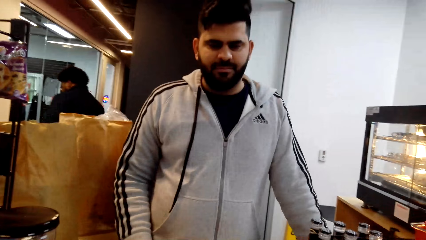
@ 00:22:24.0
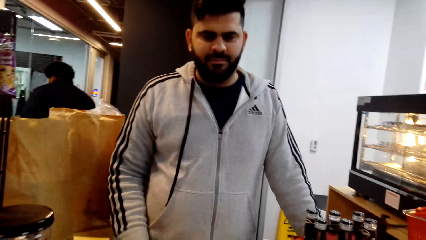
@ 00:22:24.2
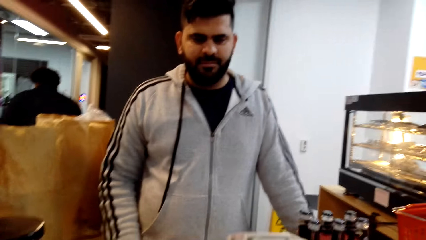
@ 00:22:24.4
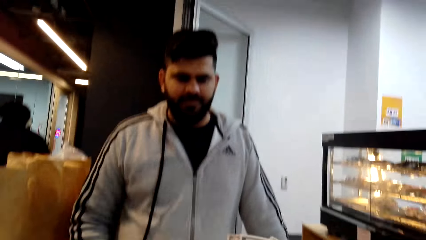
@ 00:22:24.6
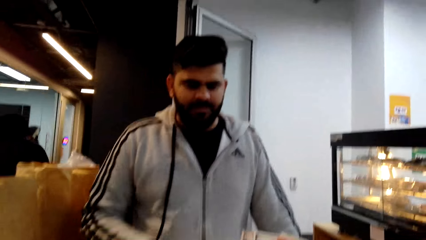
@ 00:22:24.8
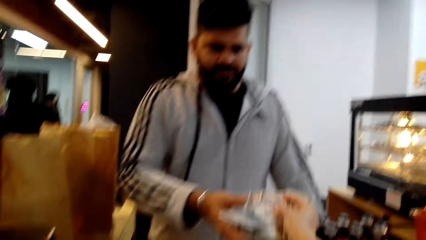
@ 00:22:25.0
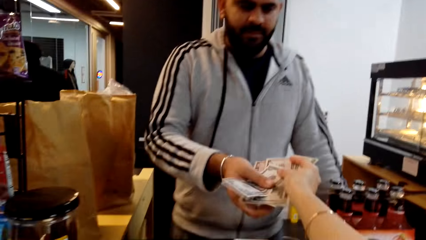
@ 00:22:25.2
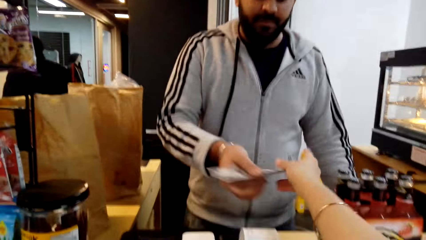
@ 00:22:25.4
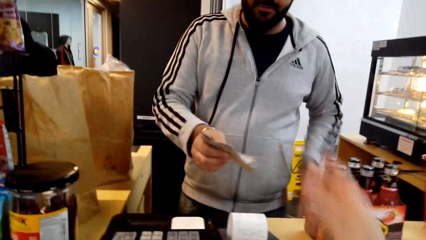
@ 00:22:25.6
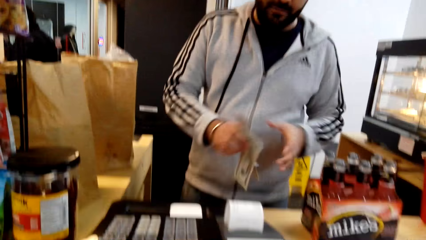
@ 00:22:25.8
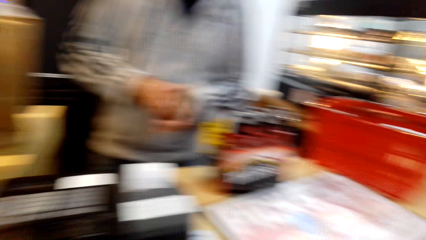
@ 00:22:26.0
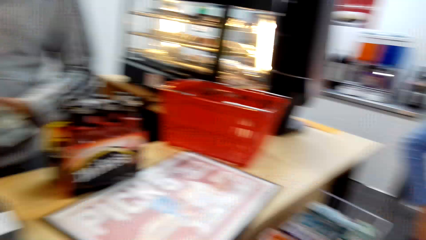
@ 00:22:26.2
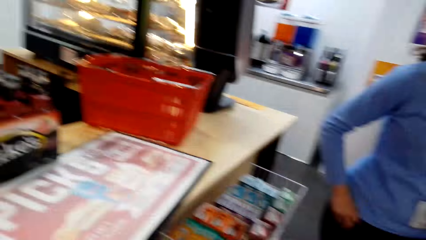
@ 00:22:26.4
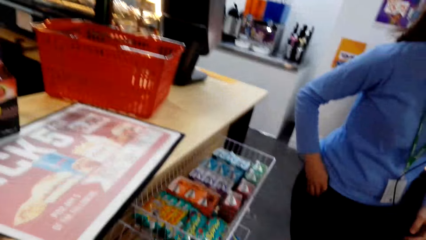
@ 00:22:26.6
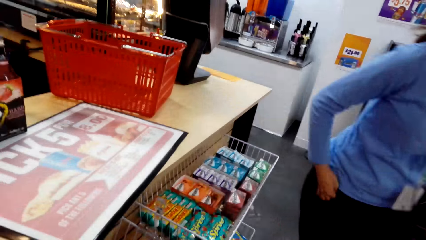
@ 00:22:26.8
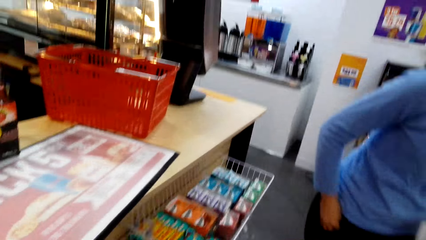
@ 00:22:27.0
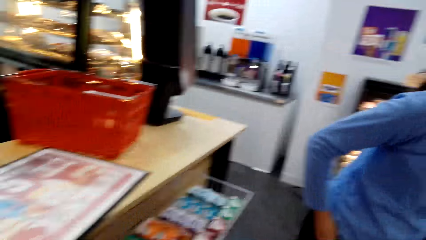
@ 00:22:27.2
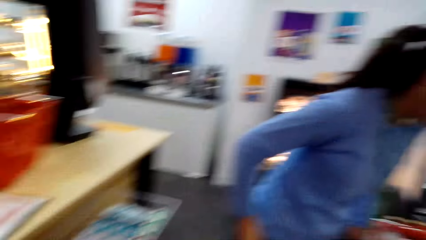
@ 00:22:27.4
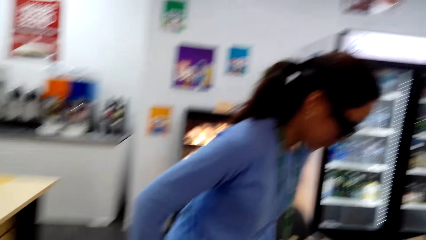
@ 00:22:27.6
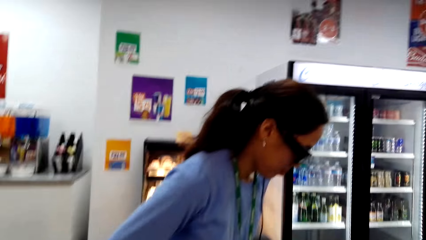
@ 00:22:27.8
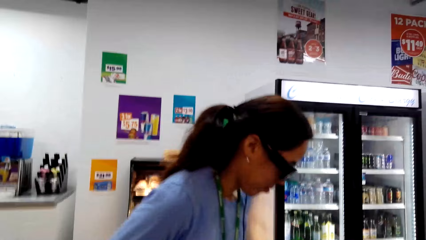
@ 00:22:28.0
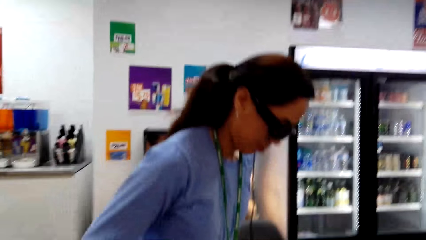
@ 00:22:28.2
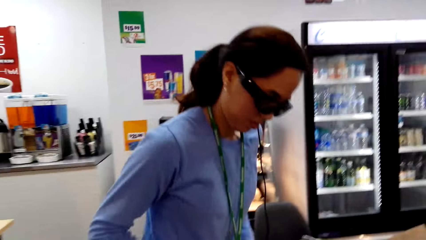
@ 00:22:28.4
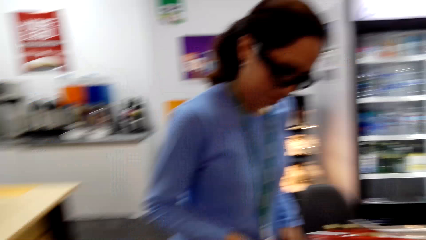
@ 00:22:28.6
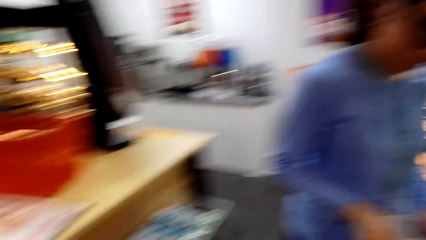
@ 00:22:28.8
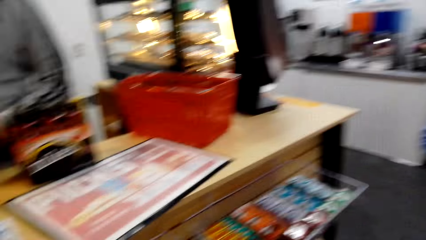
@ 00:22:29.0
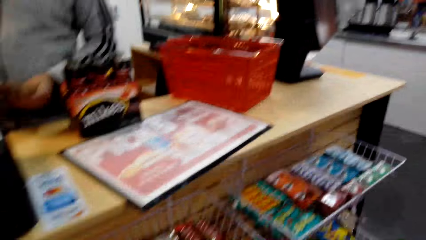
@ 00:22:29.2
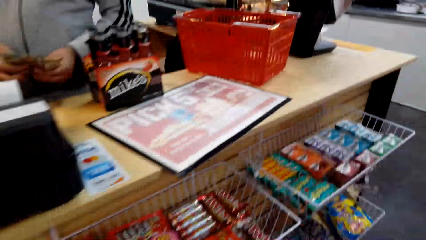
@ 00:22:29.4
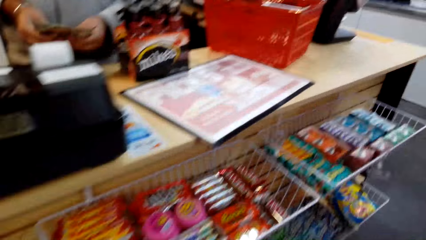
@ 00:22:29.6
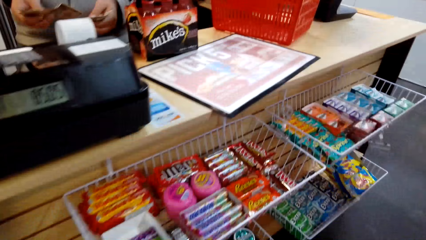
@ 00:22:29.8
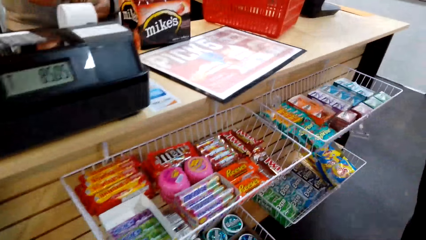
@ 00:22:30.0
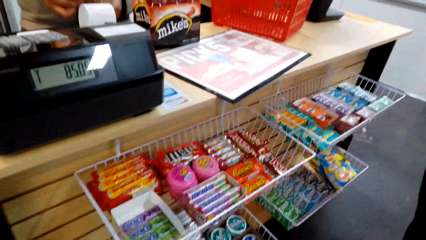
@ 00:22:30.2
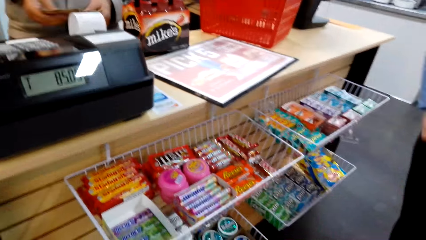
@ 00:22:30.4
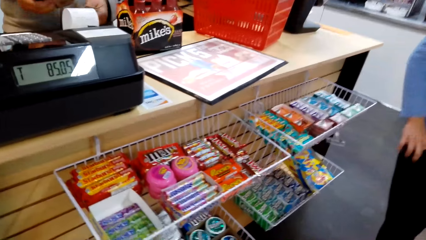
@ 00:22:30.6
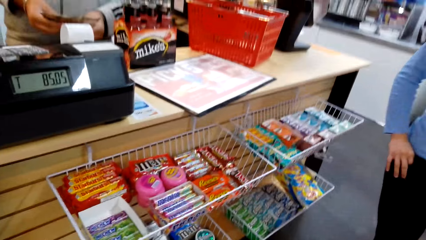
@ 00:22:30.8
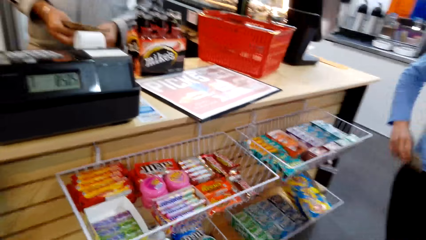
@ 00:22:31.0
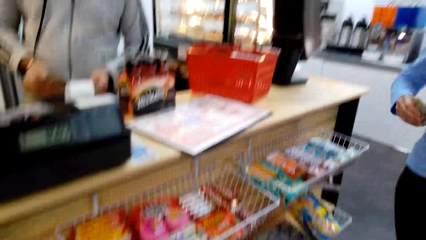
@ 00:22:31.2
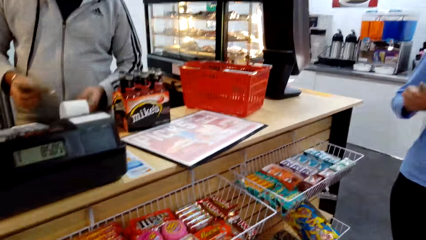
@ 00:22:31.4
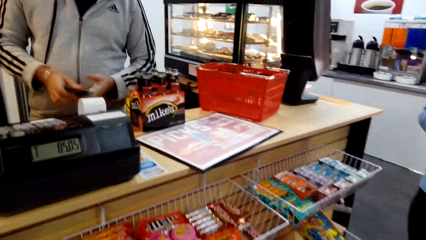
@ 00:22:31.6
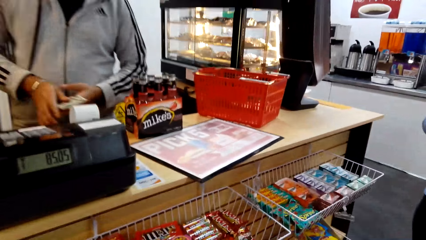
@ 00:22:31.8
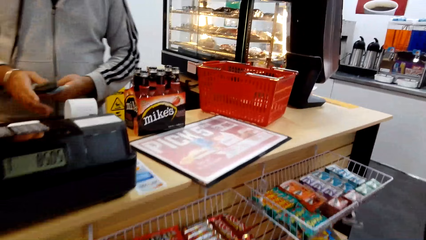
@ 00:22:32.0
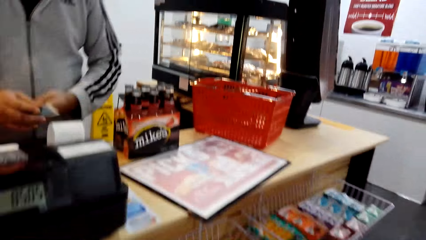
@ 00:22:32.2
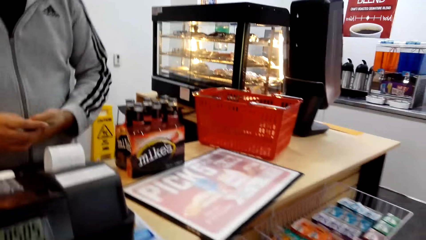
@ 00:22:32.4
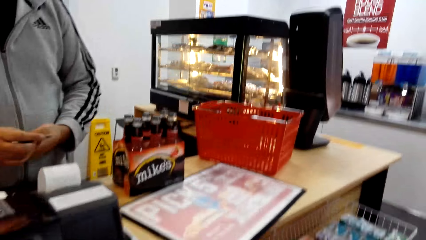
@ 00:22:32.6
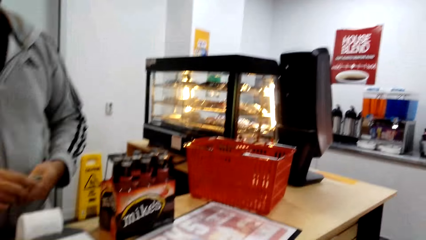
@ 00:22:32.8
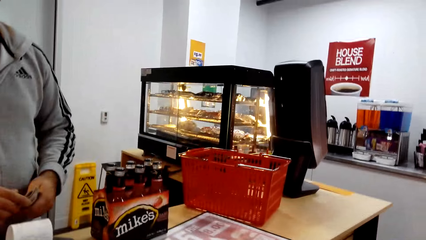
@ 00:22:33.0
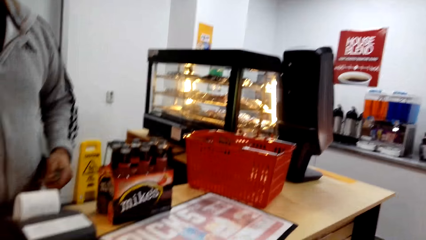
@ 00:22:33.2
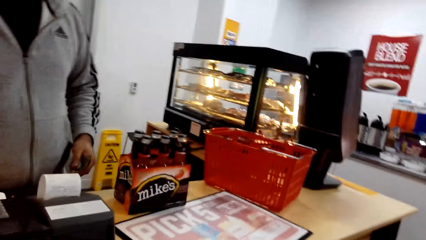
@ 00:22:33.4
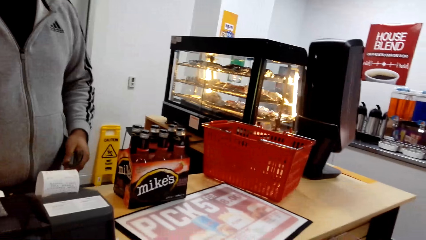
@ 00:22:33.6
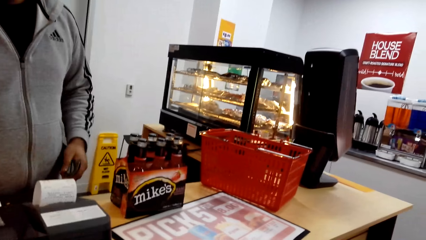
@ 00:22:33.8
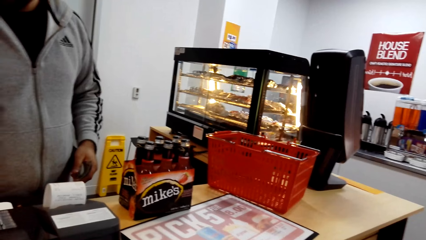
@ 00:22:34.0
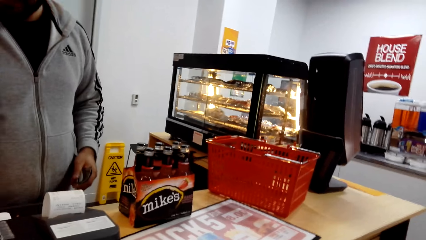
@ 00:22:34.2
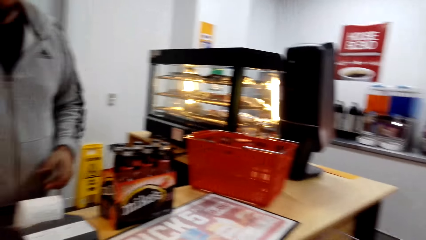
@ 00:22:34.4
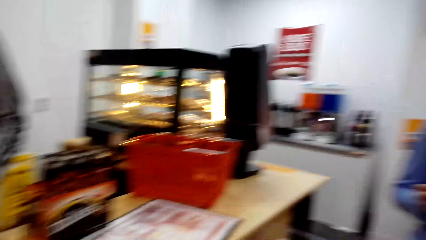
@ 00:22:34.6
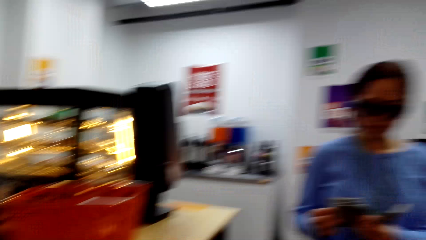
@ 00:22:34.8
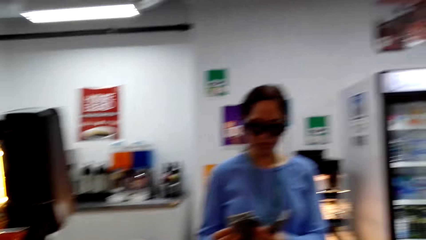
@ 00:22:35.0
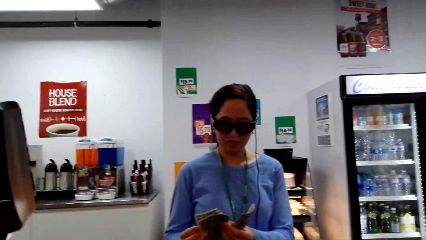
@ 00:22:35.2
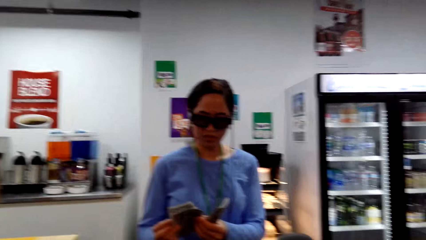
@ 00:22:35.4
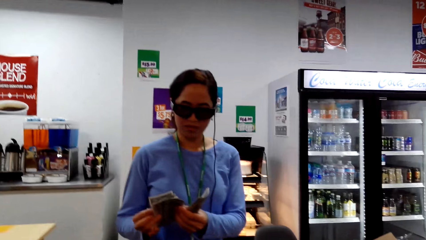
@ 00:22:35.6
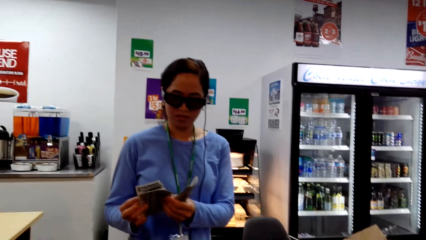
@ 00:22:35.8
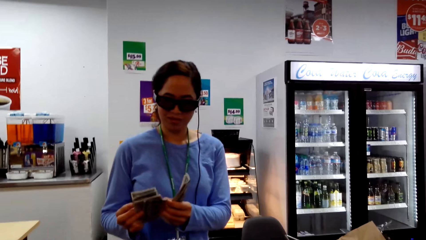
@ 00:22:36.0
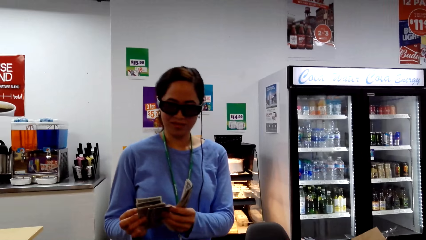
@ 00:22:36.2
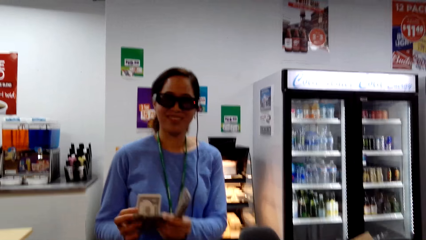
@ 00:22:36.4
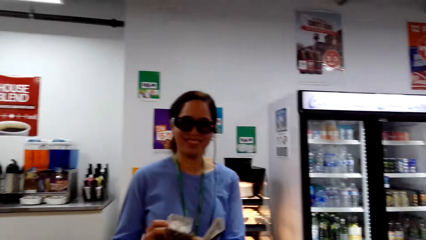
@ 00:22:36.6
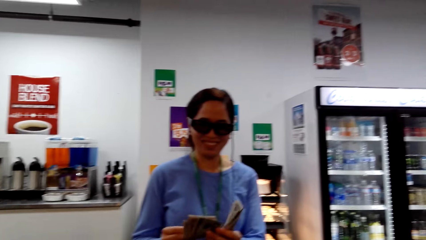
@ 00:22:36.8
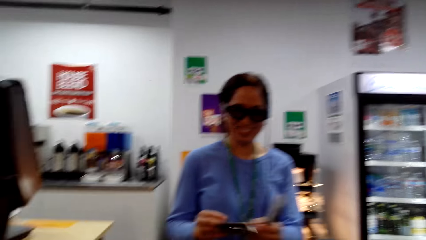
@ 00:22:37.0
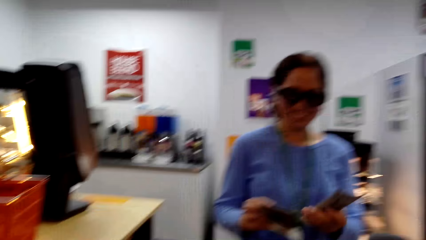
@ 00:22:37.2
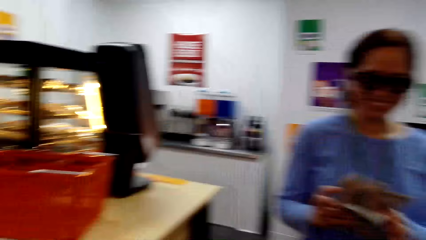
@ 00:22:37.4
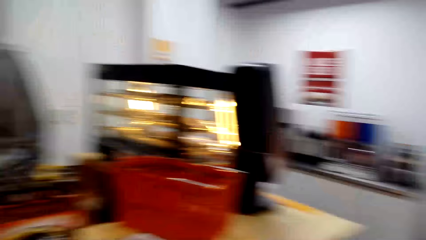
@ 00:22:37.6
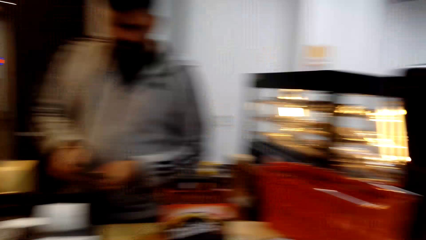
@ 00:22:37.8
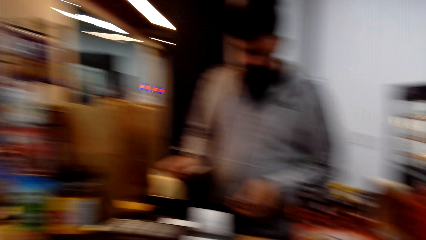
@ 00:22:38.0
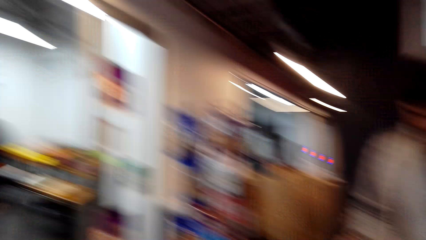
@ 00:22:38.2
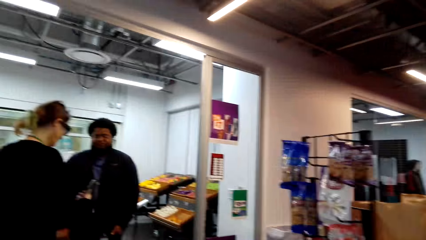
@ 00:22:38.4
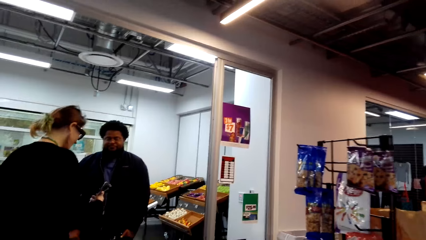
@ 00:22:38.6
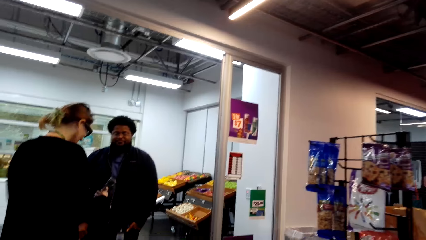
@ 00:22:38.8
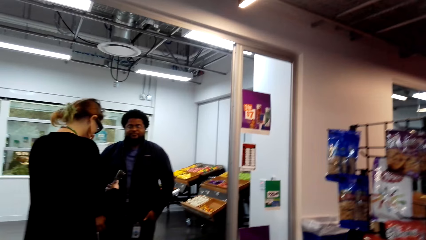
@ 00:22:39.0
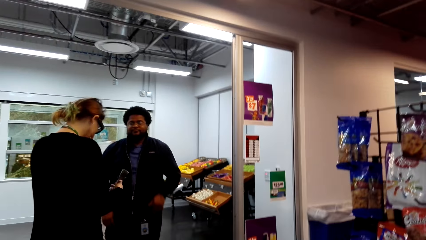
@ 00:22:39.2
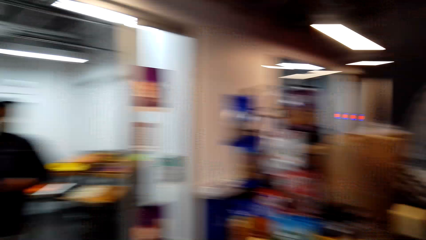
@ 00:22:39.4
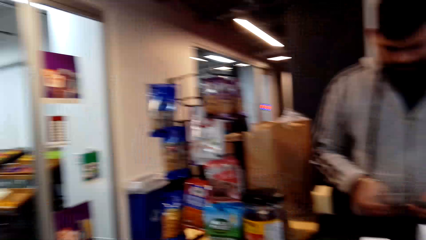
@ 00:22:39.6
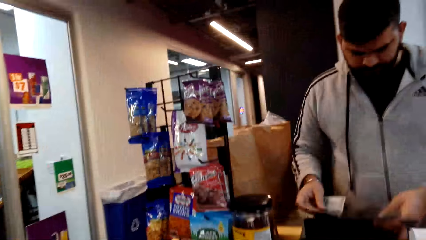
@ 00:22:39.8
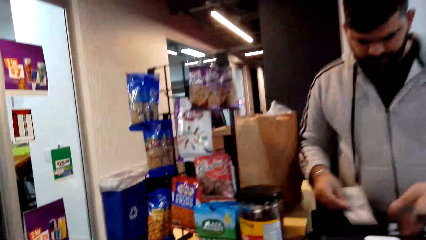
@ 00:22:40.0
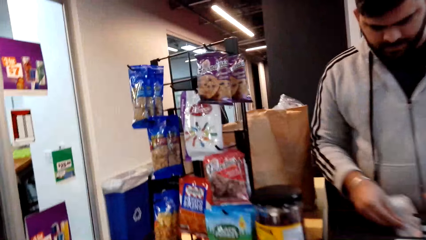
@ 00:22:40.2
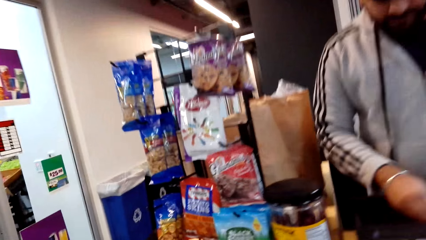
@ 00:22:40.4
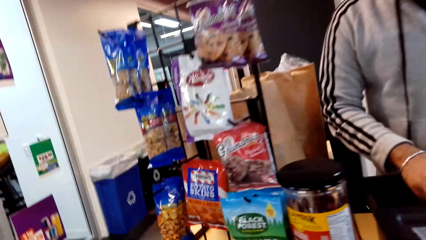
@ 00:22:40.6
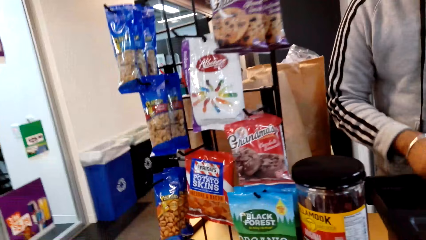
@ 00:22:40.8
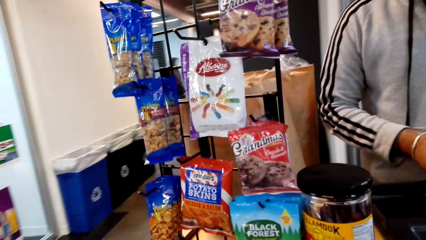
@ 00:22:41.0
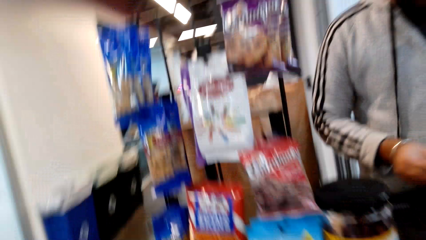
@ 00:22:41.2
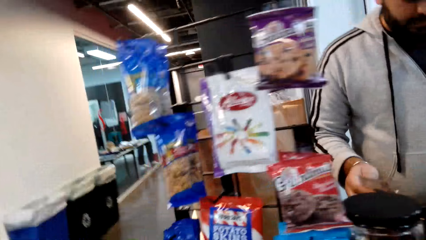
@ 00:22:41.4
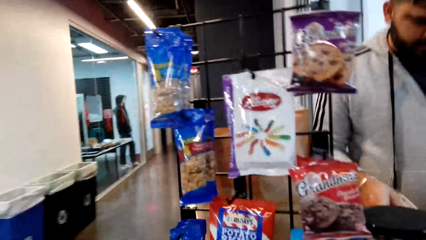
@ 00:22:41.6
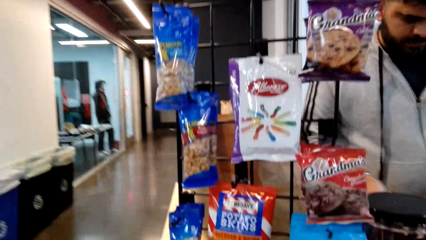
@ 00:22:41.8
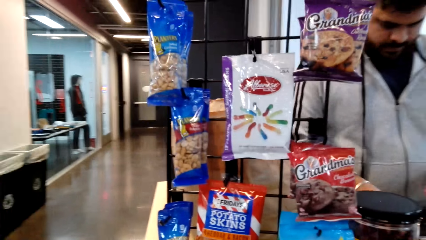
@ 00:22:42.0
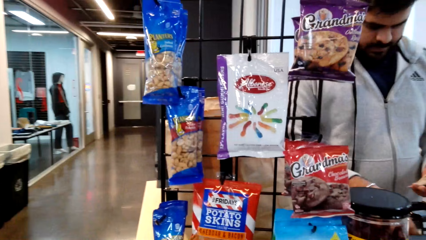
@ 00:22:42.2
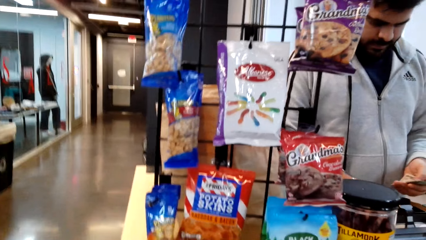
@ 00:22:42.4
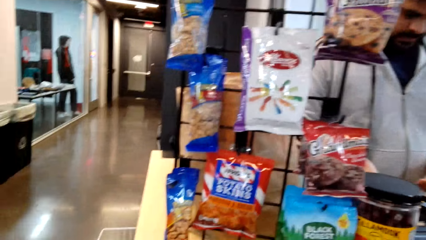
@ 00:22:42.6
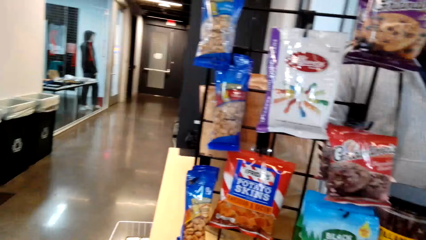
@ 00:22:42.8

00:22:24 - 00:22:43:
The camera wearer gives the man the money. They talk to the man and the other person. The woman counts the money. The other person counts the money on her hand. The camera wearer converses with the man and the woman.
